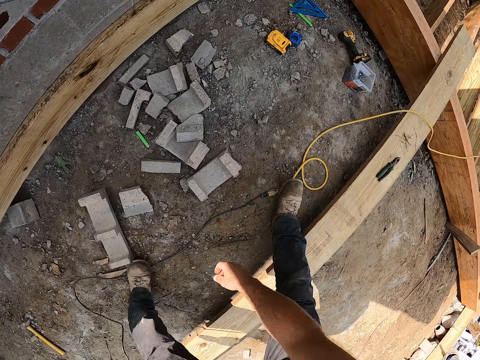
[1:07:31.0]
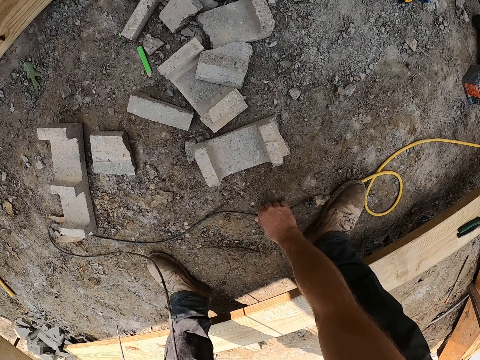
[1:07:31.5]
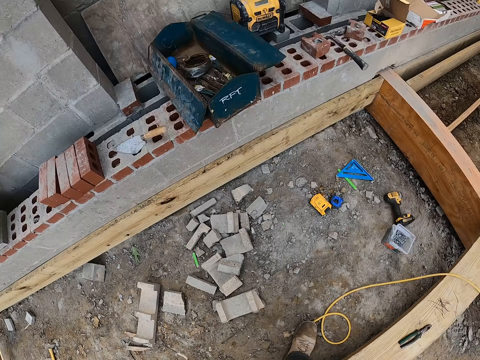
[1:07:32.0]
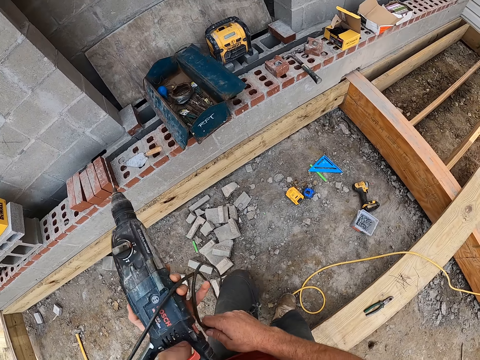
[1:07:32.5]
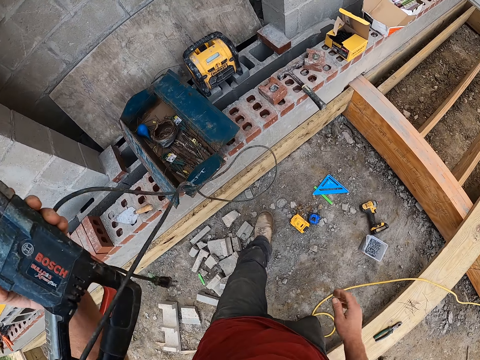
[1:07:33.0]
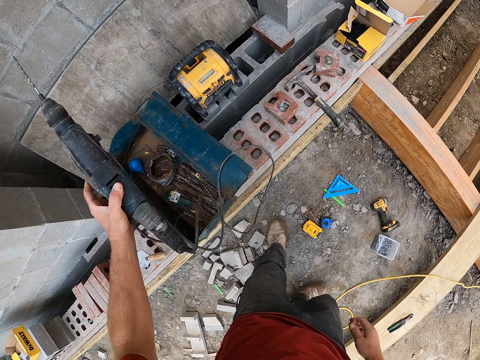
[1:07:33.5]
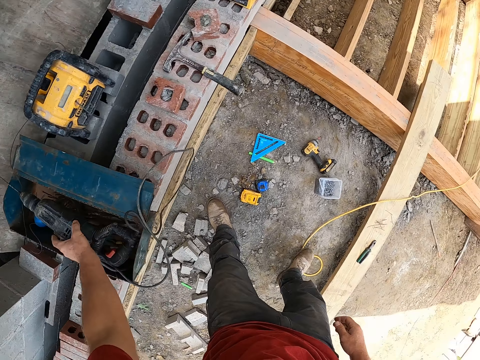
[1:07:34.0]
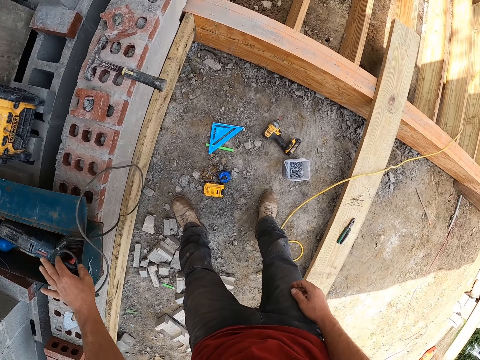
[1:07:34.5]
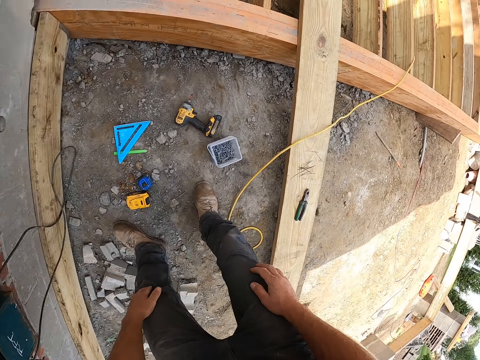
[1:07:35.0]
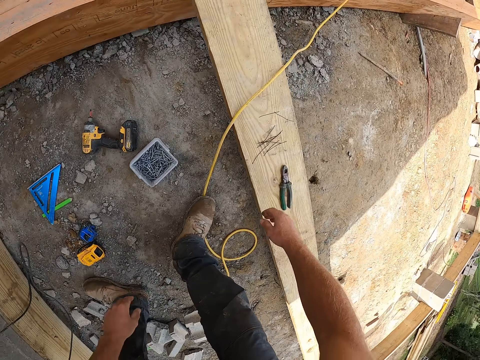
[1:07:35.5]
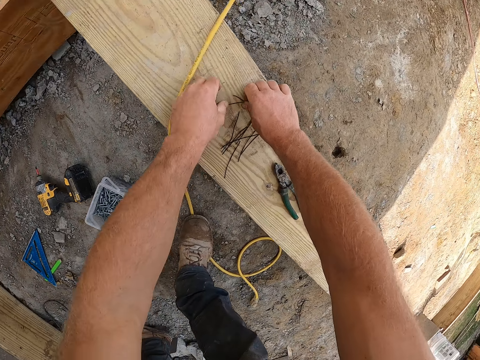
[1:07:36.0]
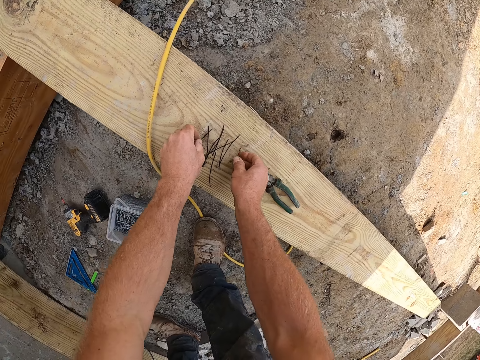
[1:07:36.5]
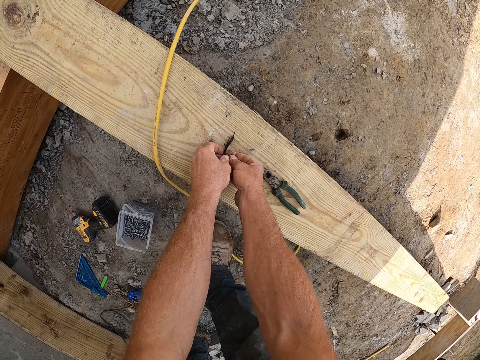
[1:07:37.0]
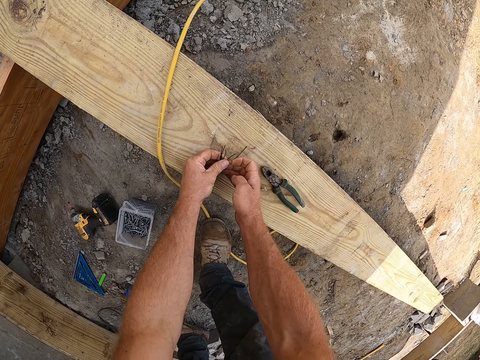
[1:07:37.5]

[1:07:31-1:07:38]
The camera wearer picks the drilling machine cable on the floor. They stretch the cable. They drop the drilling machine in the toolbox on the wall. They pack the binding wires on the plank on the floor with both hands.
